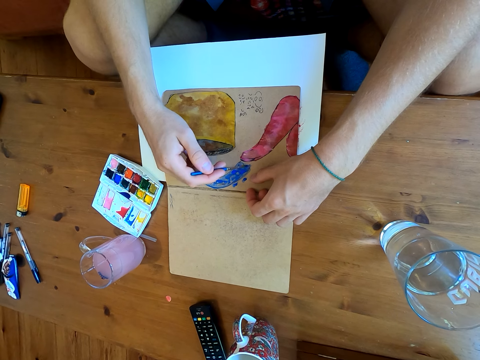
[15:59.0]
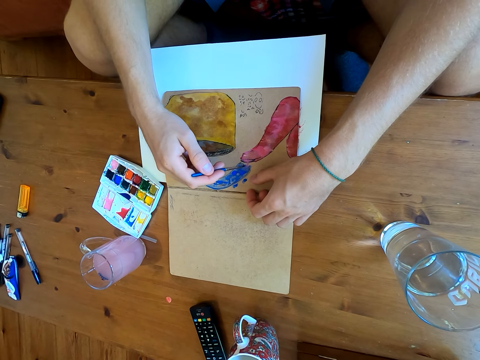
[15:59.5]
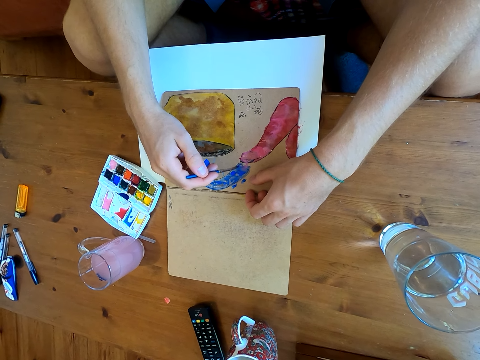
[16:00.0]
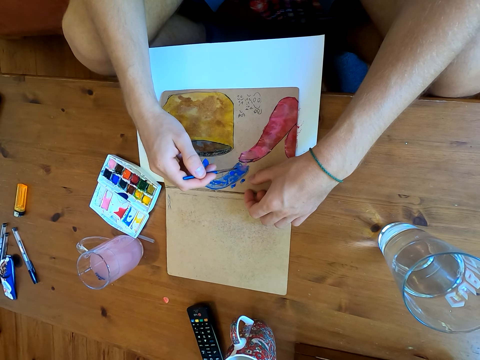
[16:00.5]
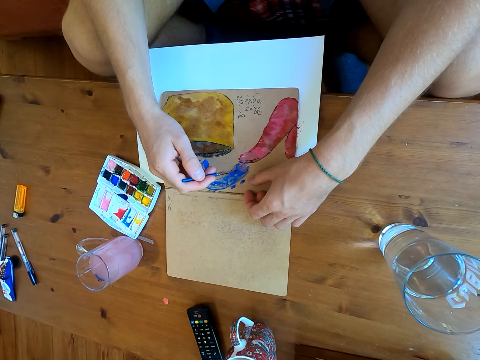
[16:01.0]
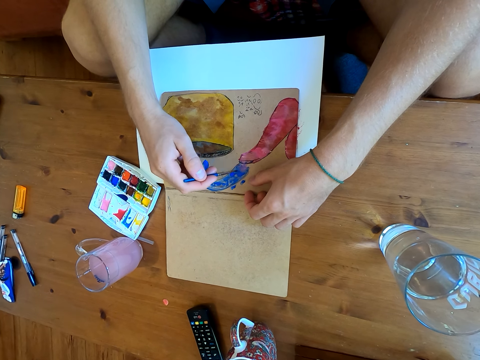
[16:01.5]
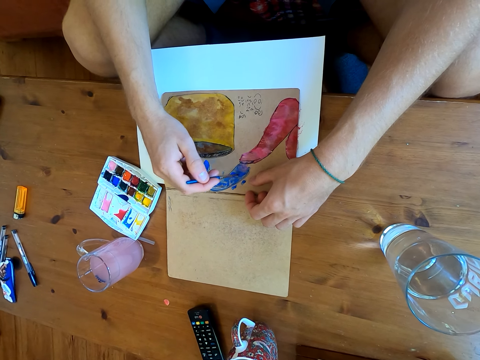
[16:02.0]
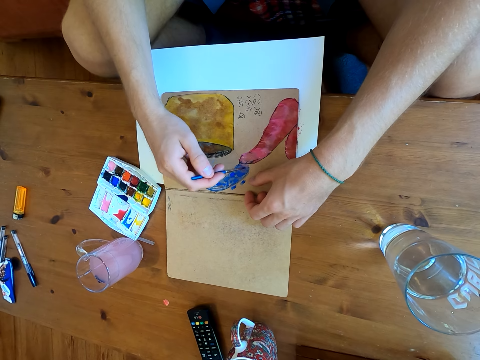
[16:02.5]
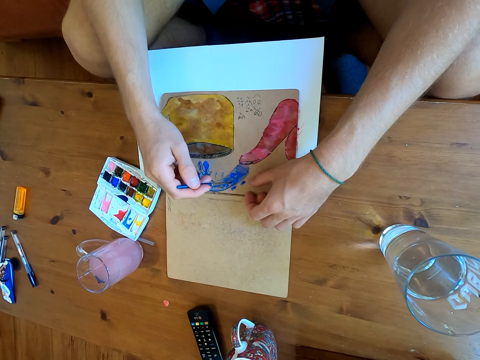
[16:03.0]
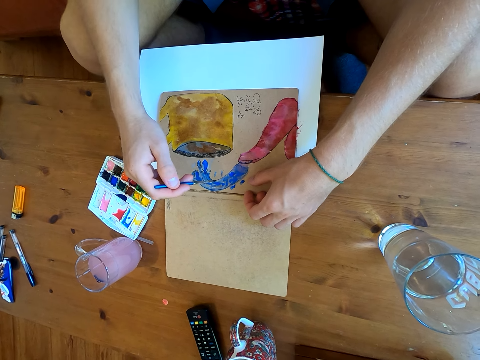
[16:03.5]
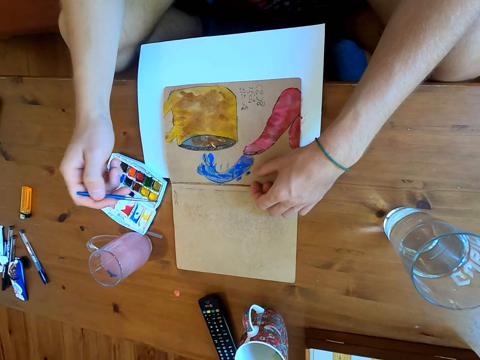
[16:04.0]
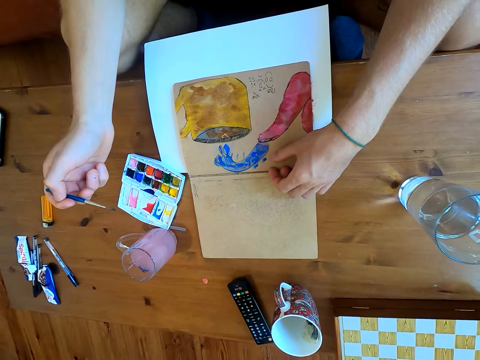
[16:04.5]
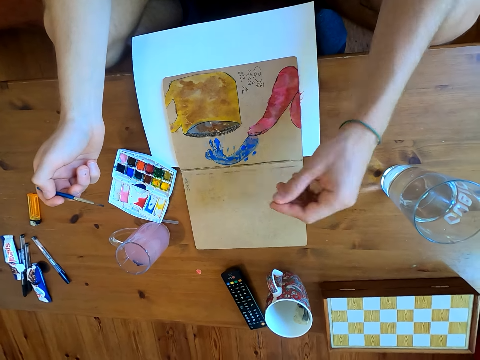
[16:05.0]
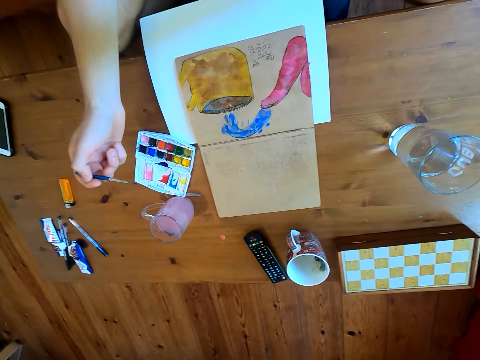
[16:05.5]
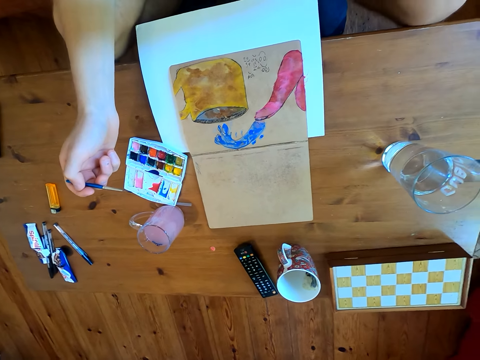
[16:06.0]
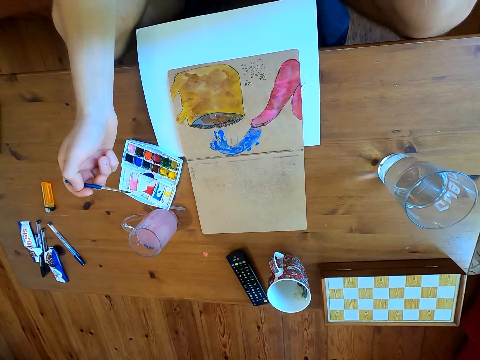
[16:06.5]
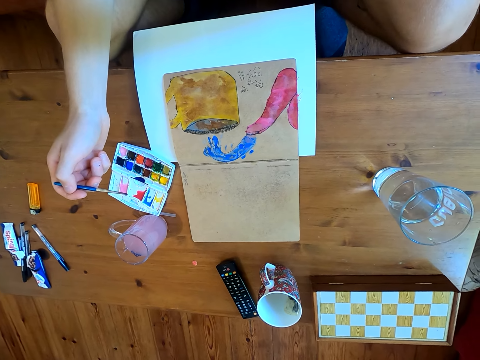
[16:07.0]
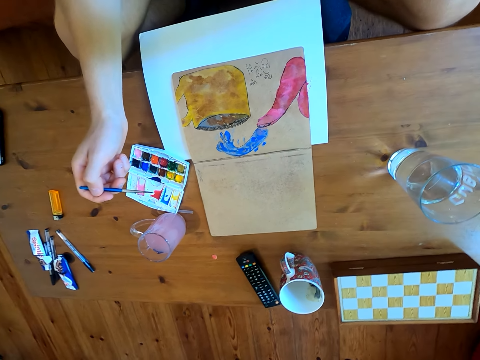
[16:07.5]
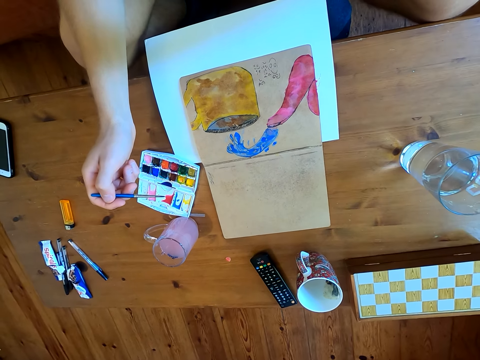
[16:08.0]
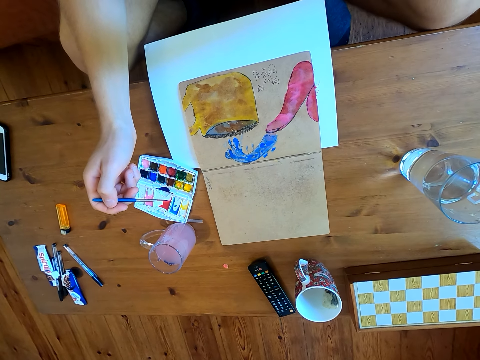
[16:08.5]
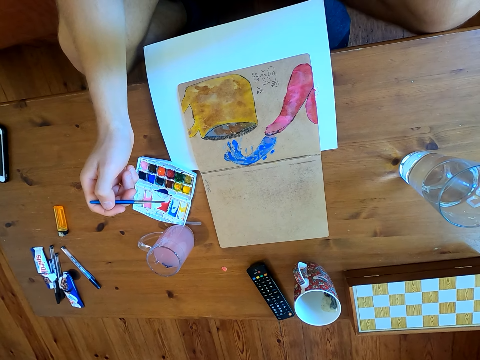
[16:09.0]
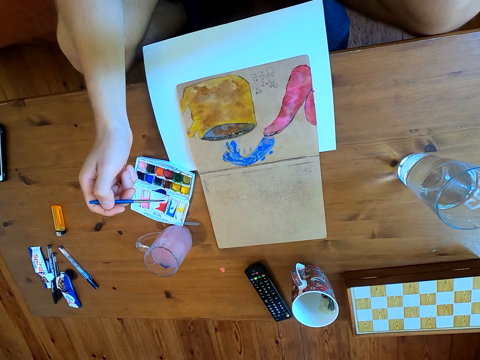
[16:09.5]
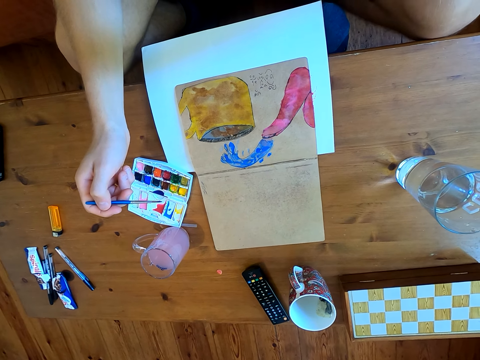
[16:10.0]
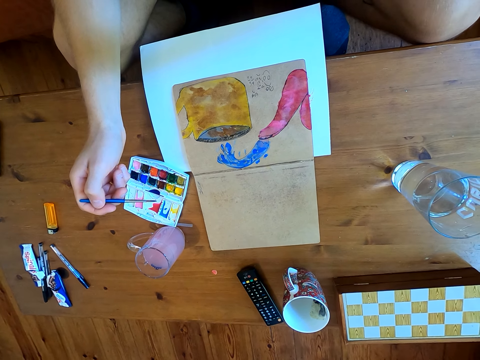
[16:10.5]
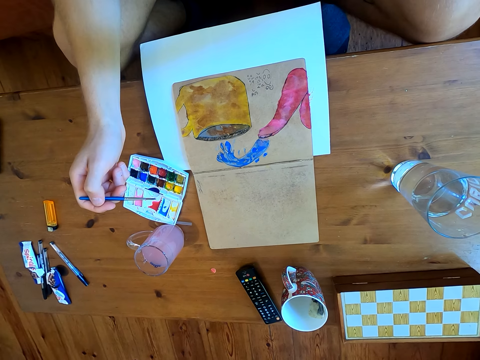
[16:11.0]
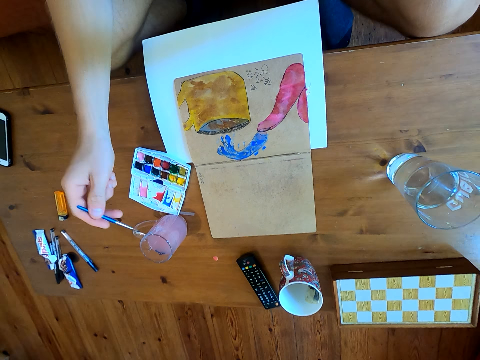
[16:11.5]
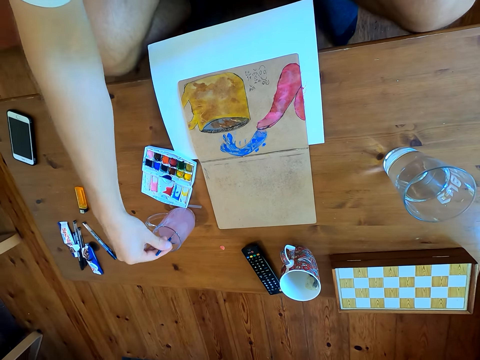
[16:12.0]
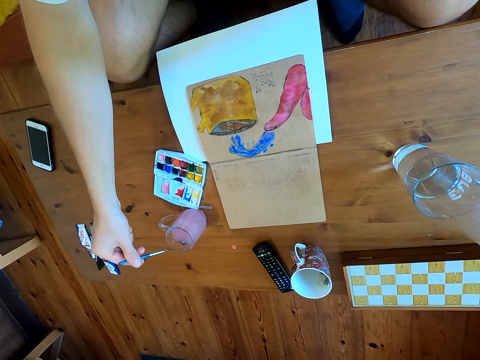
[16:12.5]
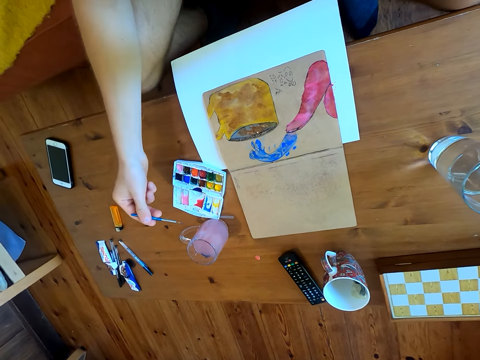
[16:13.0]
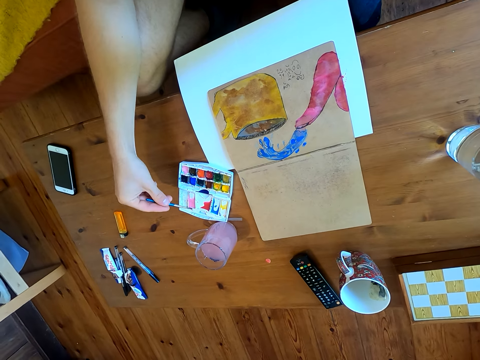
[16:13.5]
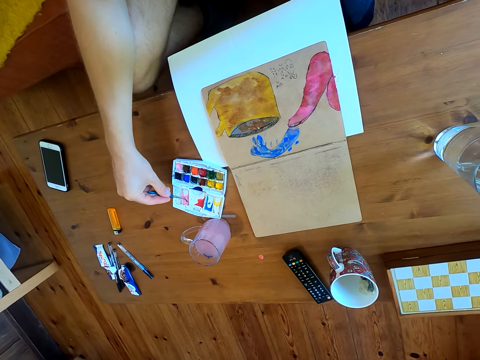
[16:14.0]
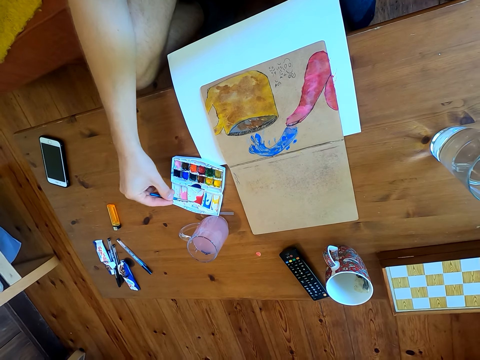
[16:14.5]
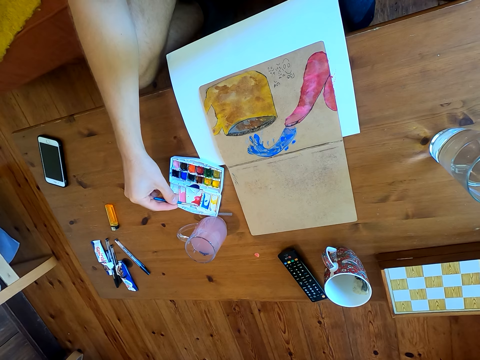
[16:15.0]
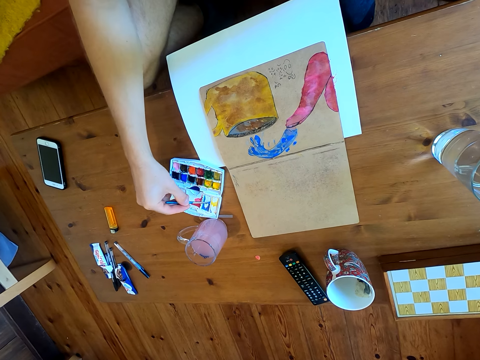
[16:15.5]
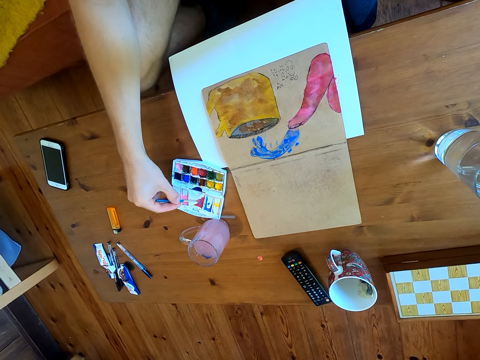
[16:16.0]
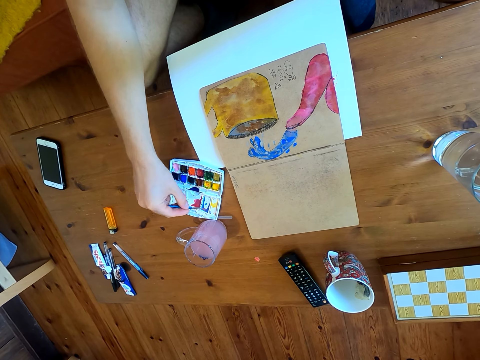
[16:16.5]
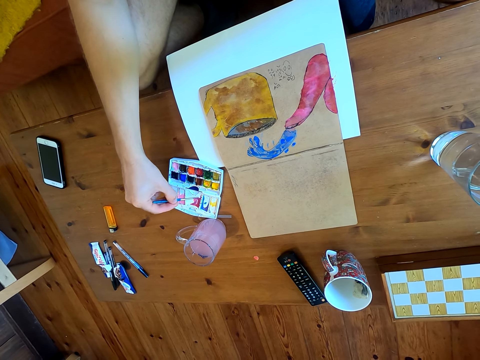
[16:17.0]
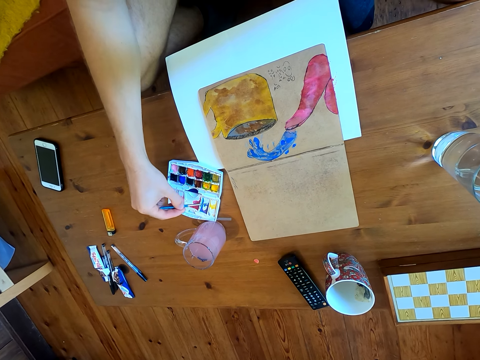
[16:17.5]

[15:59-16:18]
The camera wearer stares at the drawing. They dip the brush in a liquid. They mix the paints on the paint plate. They immerse the brush in watercolor.

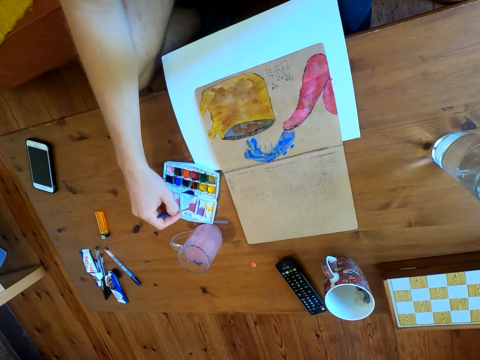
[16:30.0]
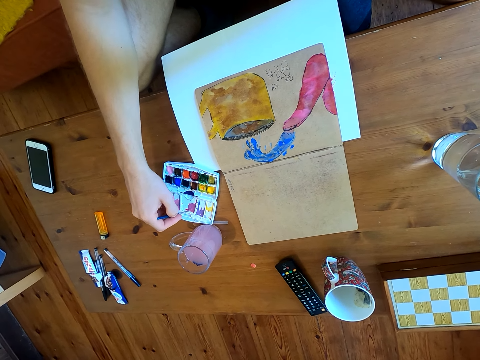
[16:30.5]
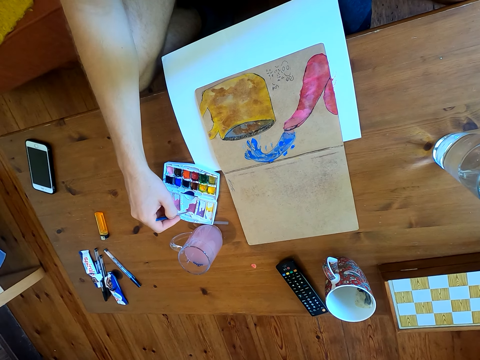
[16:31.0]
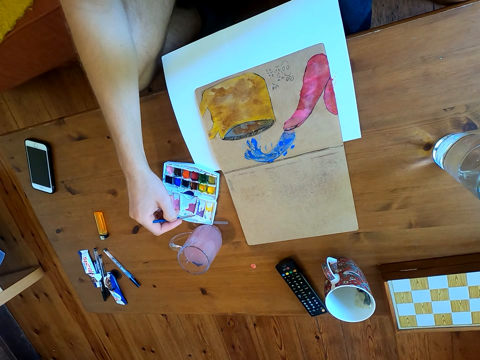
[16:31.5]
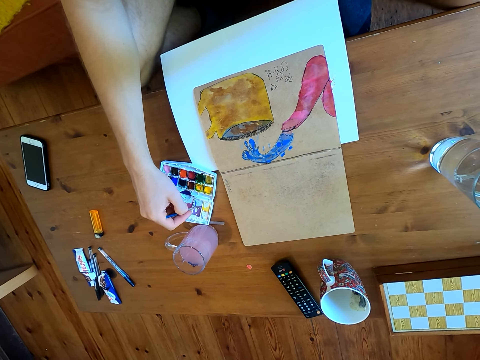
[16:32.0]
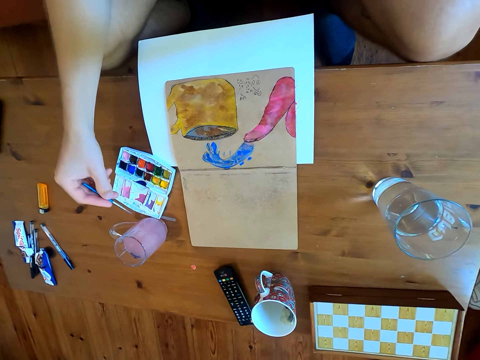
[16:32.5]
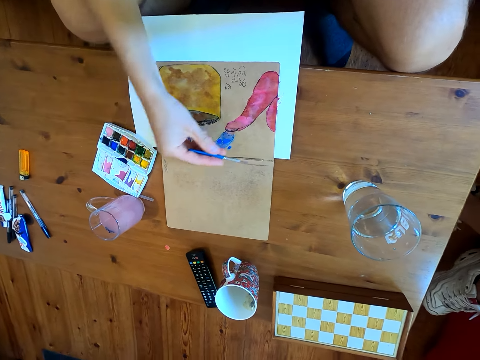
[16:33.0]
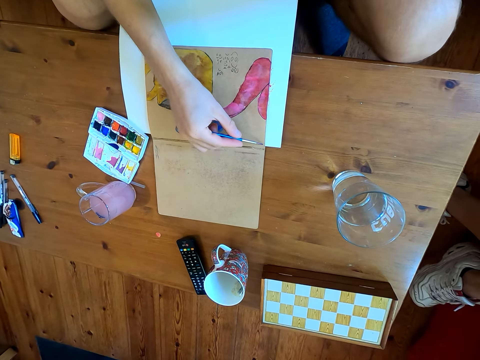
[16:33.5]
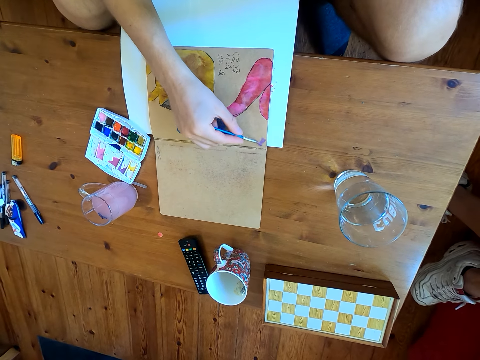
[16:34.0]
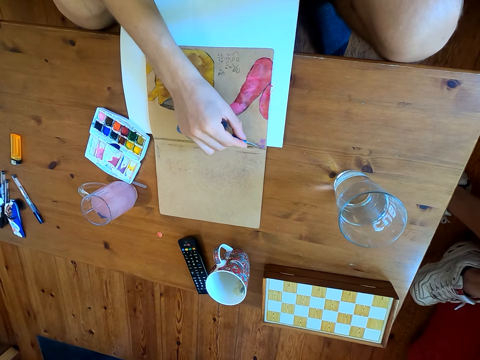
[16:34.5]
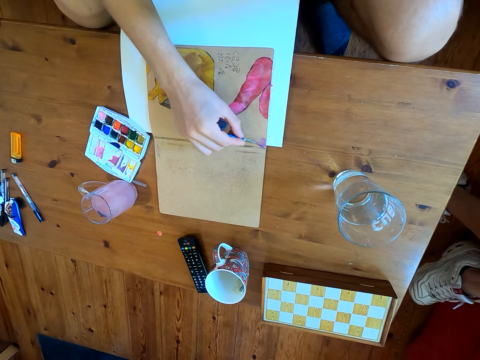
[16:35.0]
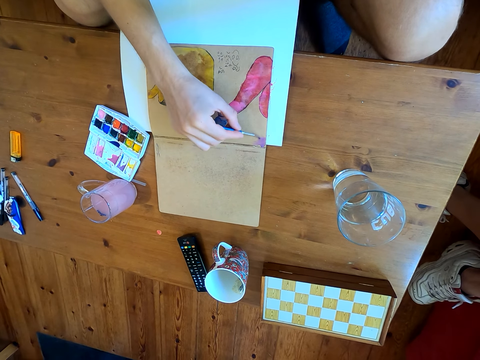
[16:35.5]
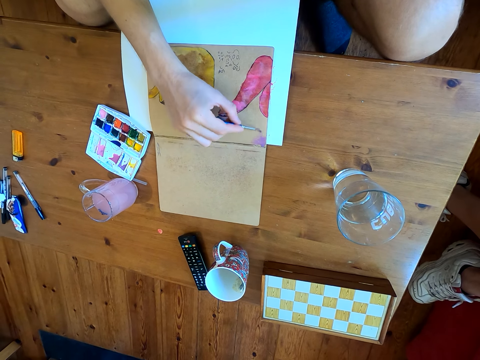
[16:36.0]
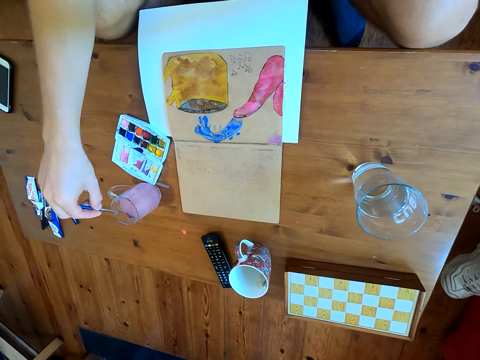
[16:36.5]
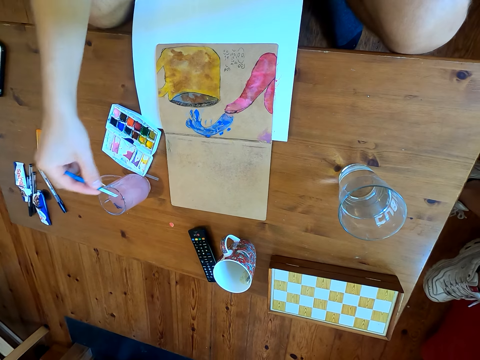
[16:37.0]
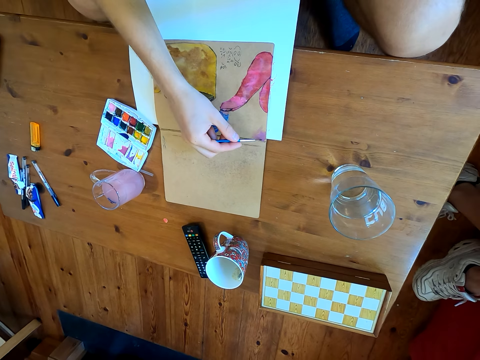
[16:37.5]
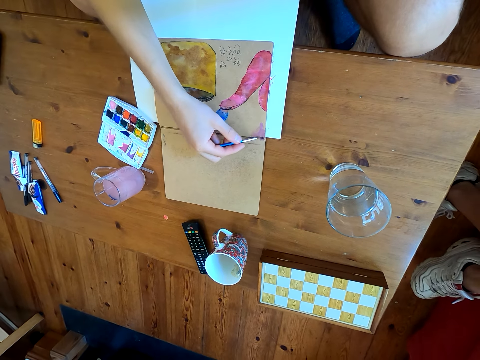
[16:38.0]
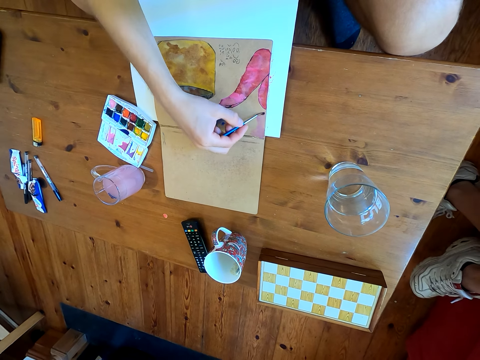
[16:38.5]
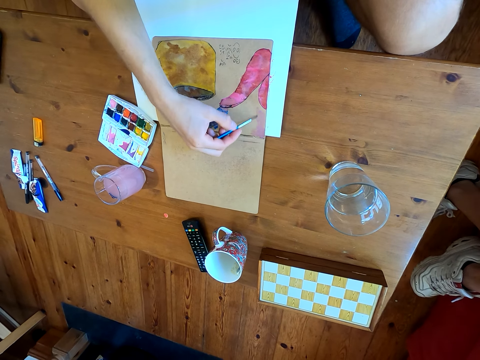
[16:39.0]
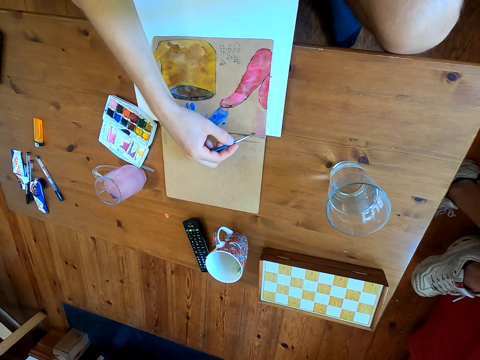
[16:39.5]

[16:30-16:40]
The camera wearer paints the drawing on the book. They dip the brush in a liquid. They paint on a paper.
